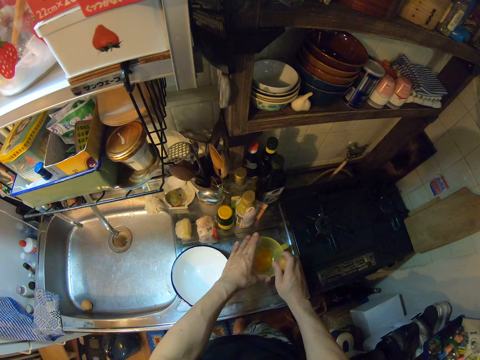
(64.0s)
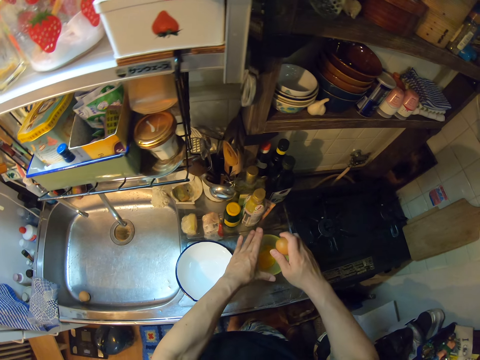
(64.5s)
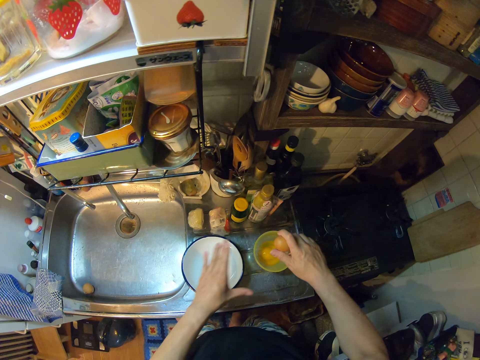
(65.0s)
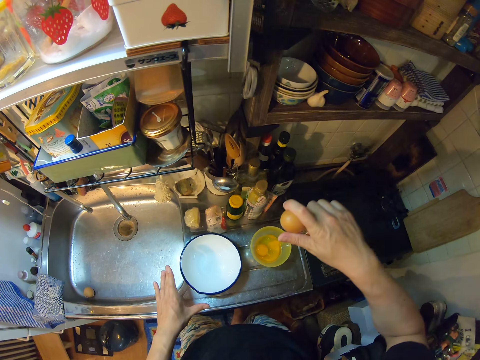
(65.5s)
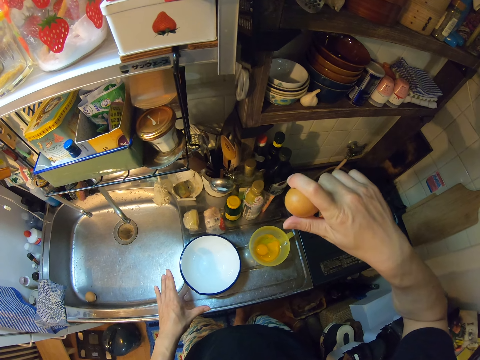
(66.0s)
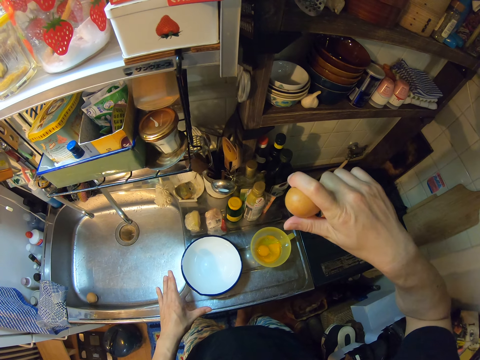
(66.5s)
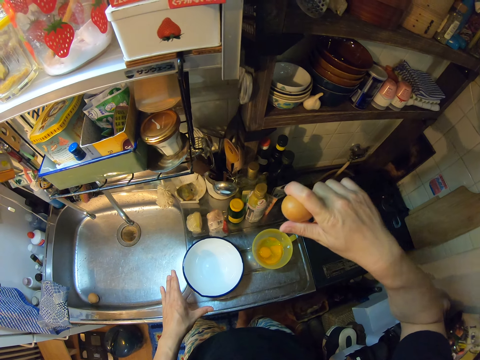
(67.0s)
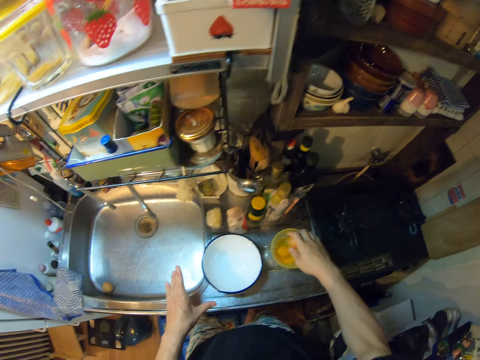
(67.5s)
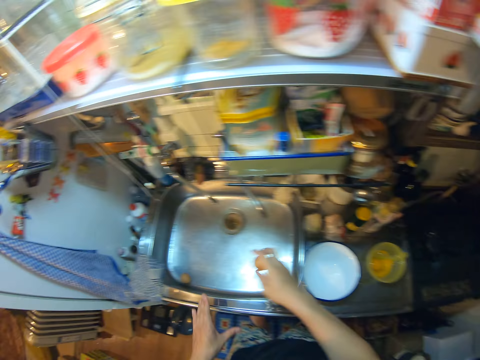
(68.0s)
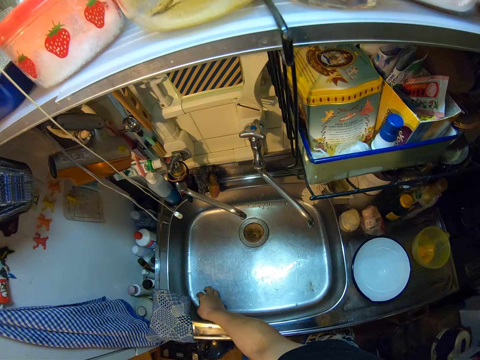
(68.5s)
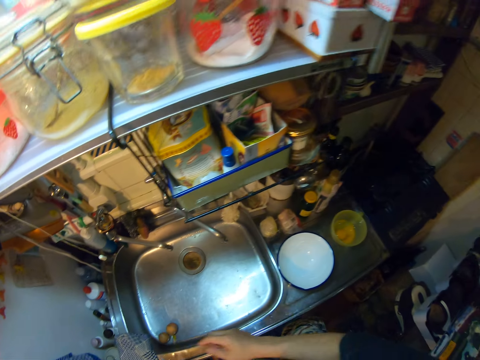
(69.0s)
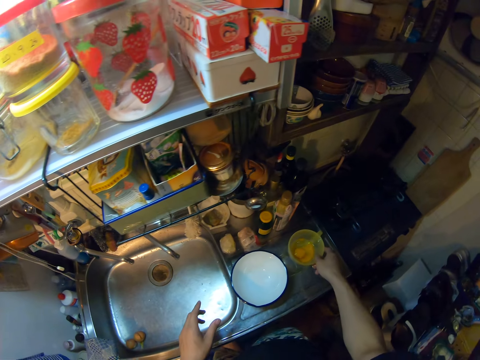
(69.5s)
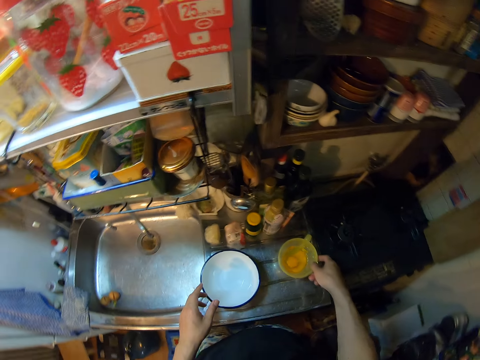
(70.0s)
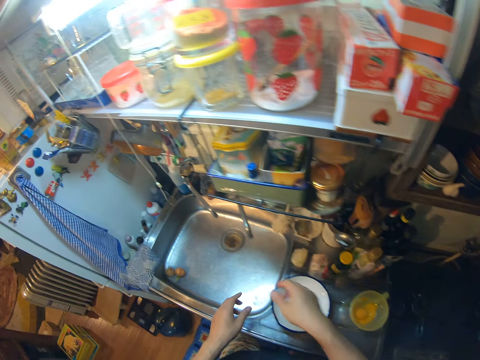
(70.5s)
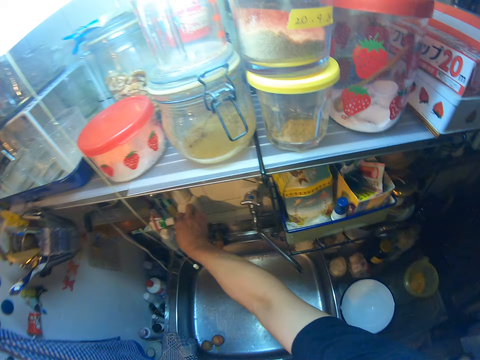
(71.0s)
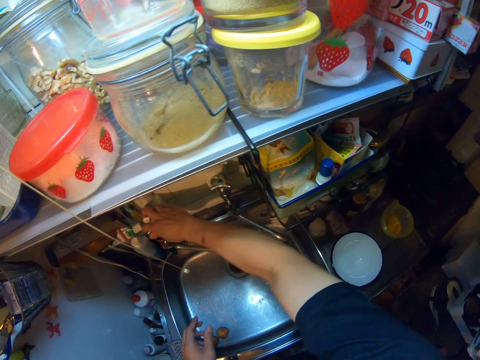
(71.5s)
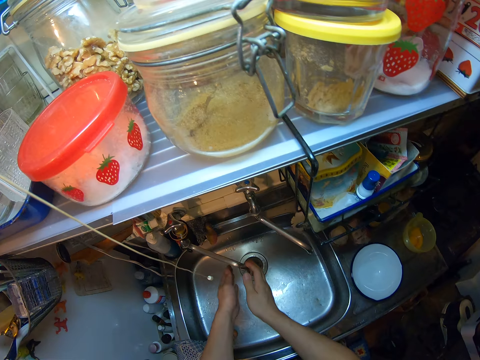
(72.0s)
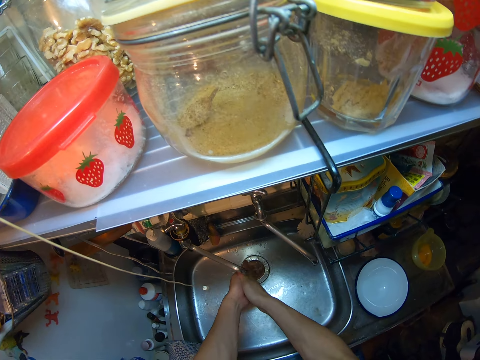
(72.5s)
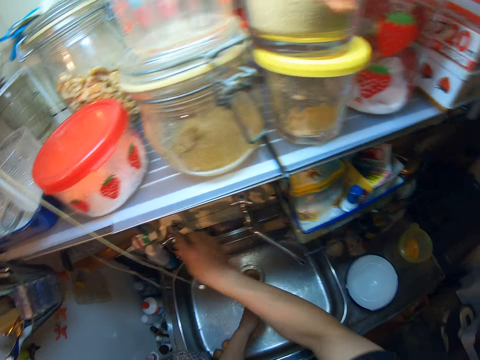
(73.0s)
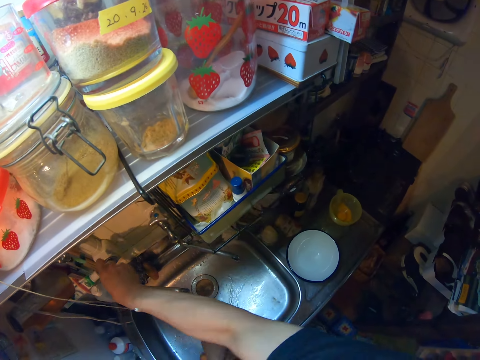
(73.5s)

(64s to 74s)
The camera wearer cracks the egg on the edge of the bowl on the sink. She breaks the egg into the bowl on the sink. She lifts a hand with an eggshell. She puts down the hand with the eggshell. She drops the eggshell in the sink. She moves a plastic mixing bowl and touches the bowl on the sink. She opens a tap on the sink. She rinses her hands in the sink. She closes the tap.

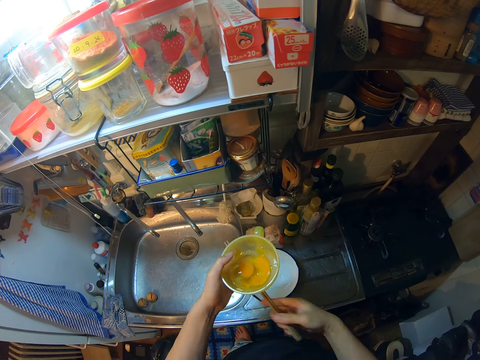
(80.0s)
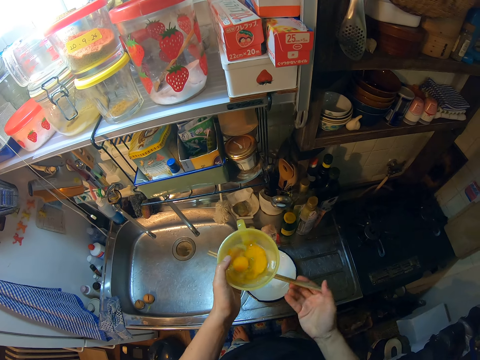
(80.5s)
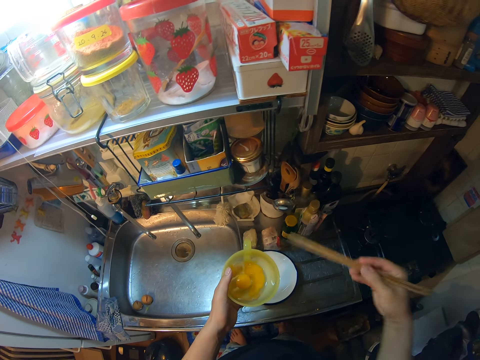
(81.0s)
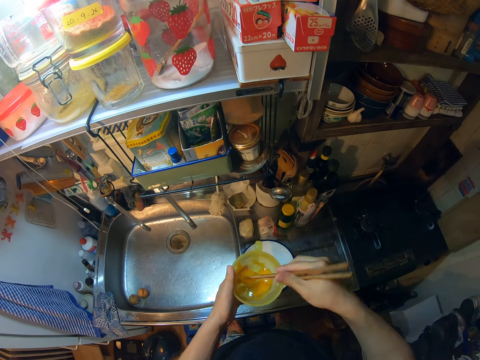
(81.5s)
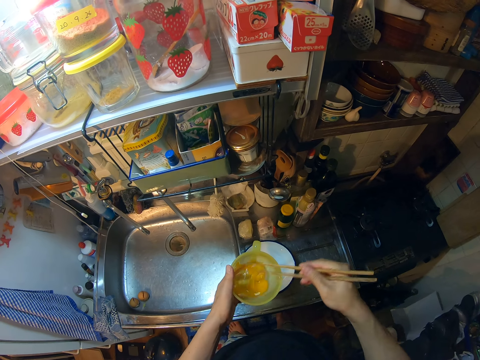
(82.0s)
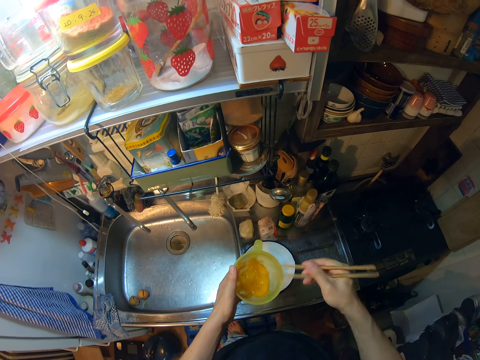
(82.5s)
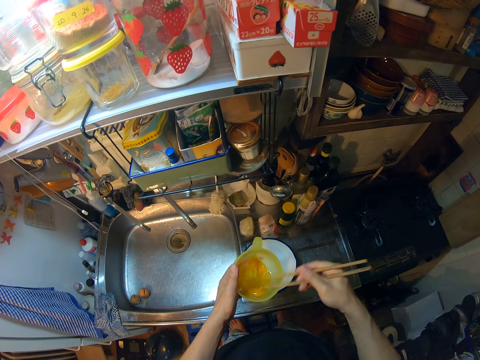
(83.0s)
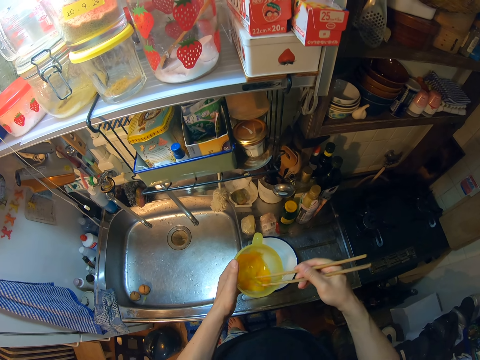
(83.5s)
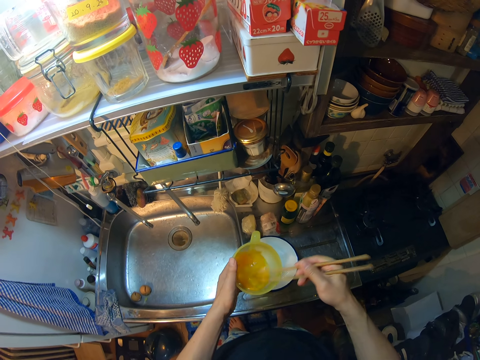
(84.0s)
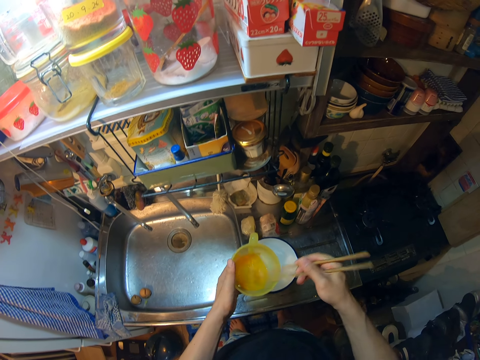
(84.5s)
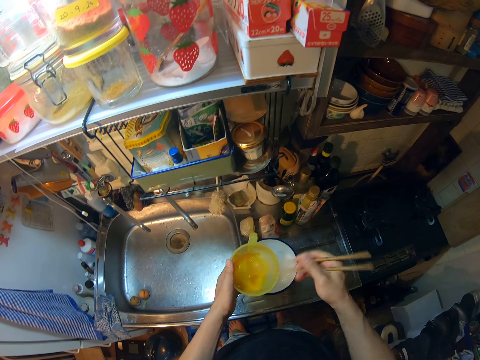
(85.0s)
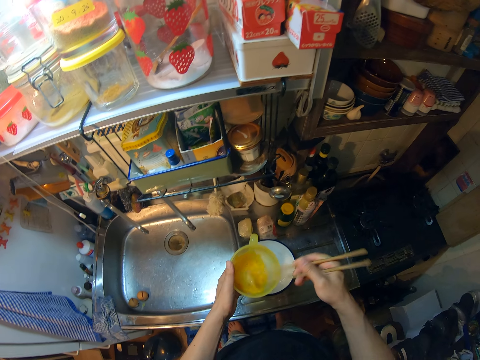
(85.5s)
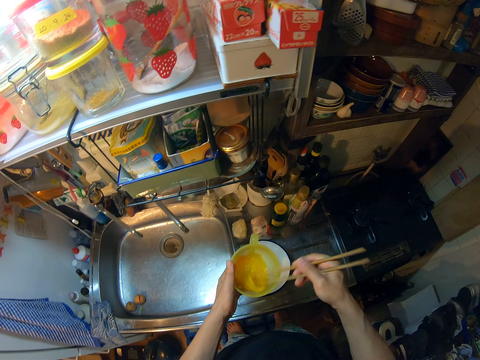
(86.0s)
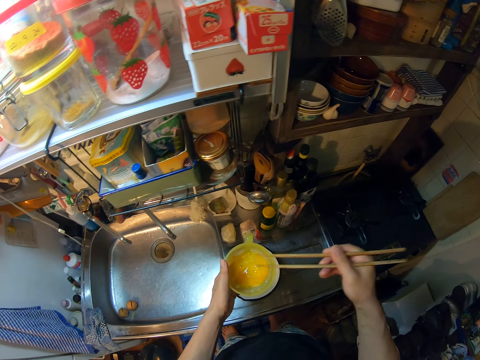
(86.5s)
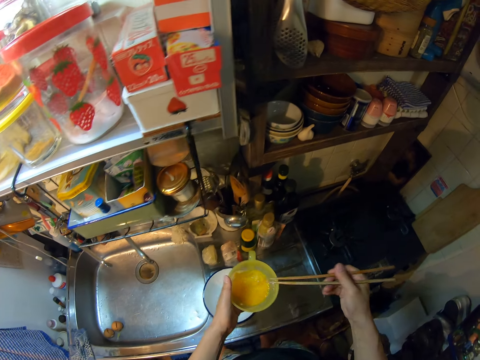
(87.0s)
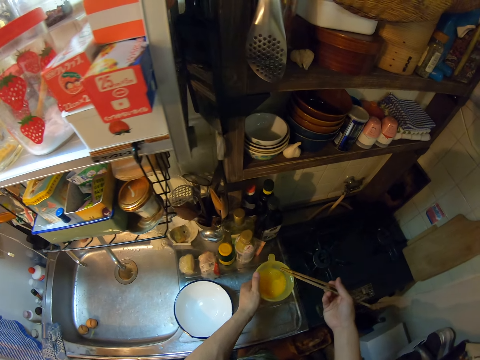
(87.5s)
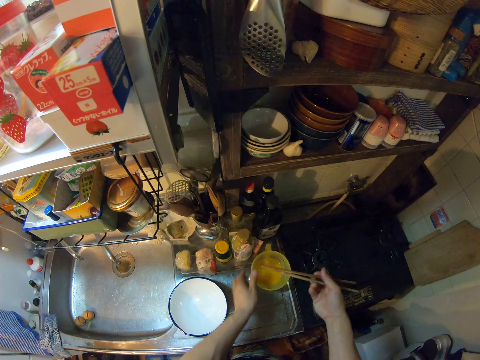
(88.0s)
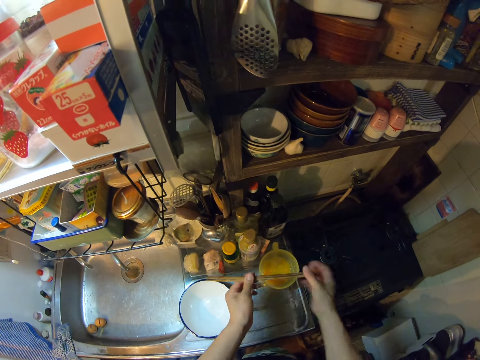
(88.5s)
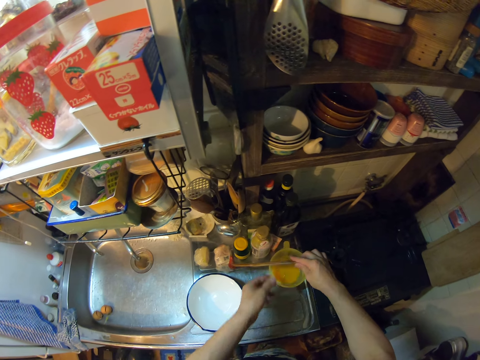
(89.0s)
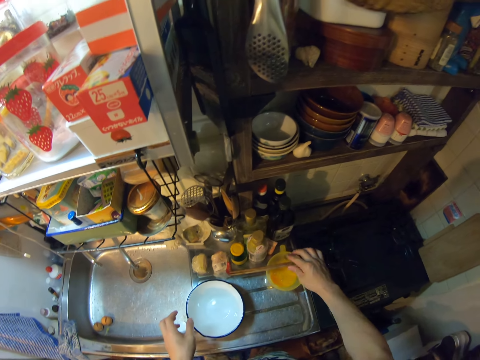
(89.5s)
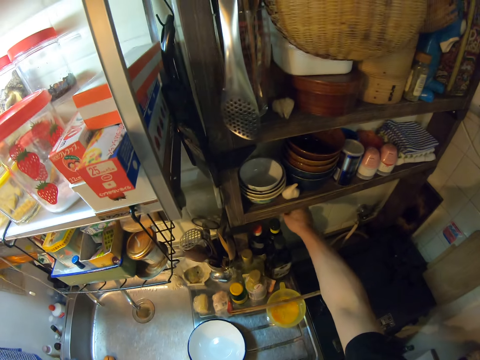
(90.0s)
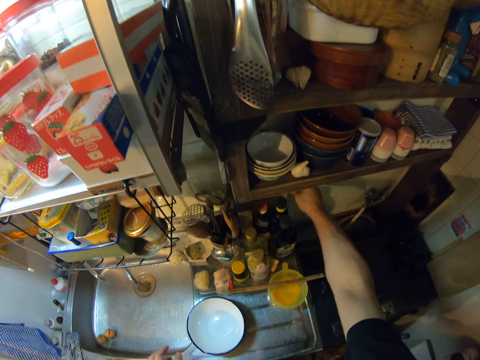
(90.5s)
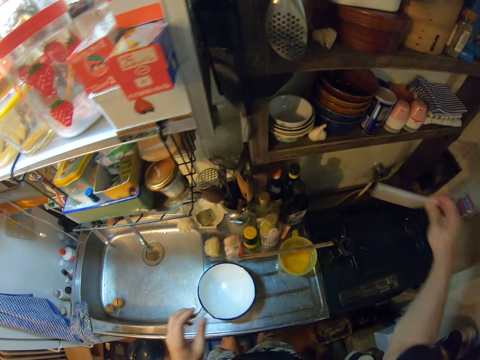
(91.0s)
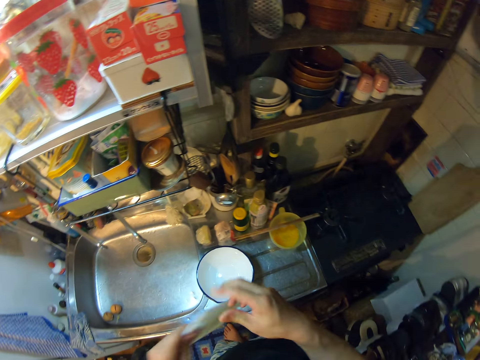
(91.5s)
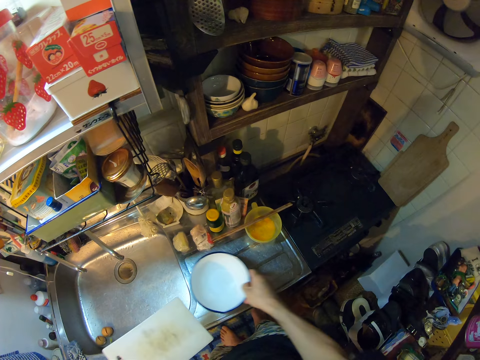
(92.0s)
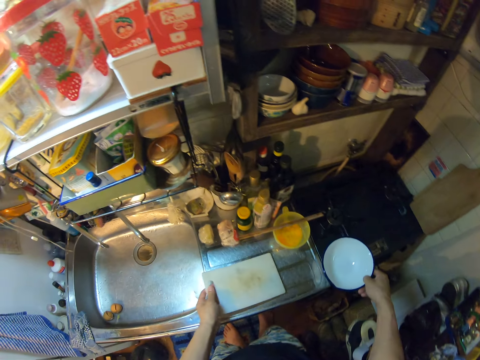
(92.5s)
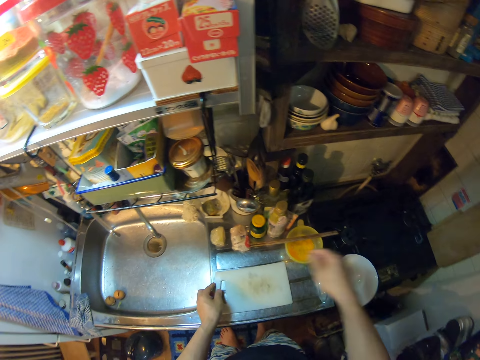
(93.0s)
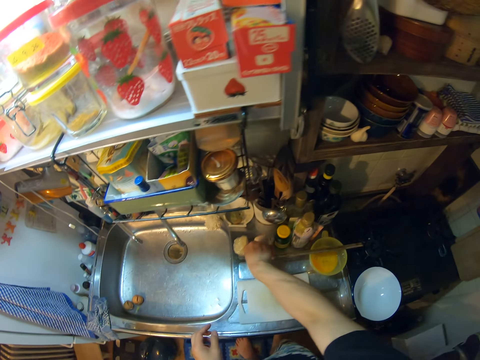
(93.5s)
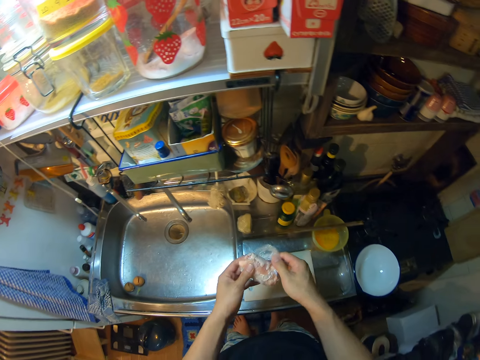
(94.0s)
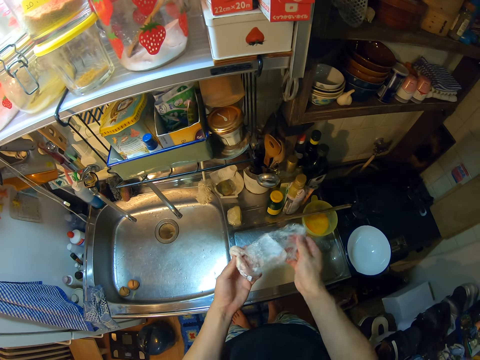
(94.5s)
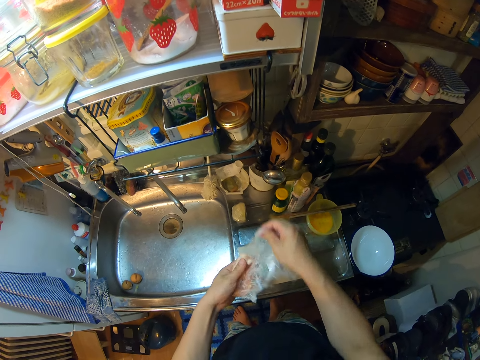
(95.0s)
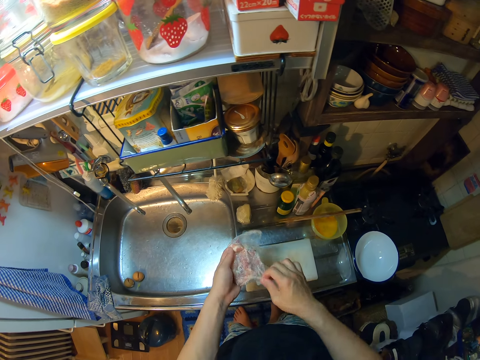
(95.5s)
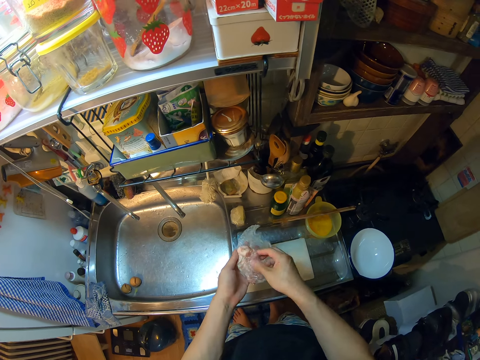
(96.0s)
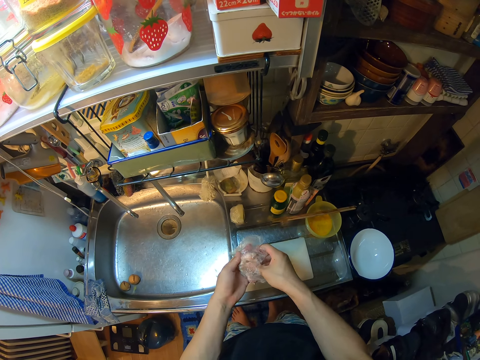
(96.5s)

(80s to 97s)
The camera wearer holds chopsticks with her hands. She stirs the egg in the bowl with the chopsticks. She drops the bowl on the sink. She holds the chopsticks with her hands. She drops the chopsticks on the bowl on the sink. She picks a chopping board from the shelf with her right hand. She switches the chopping board to her left hand. She picks the bowl. She moves the bowl on the sink to a gas cooker in the kitchen. She drops the chopping board on the sink. She picks the nylon on the sink with her right hand. She removes the meat in the nylon.
